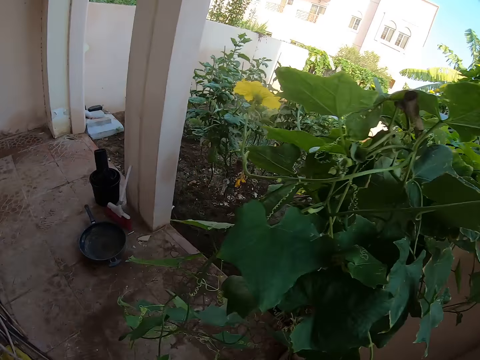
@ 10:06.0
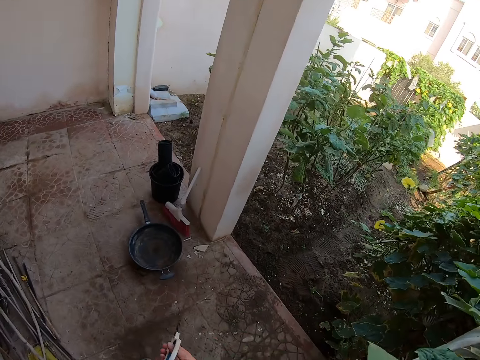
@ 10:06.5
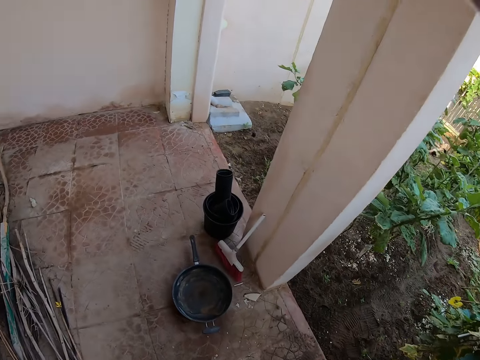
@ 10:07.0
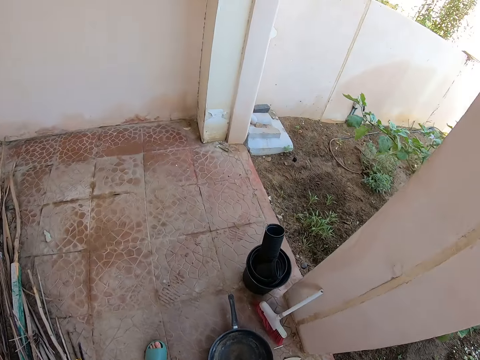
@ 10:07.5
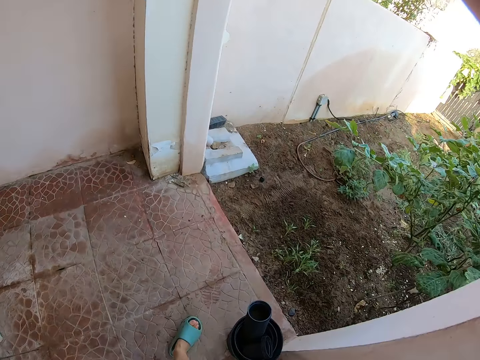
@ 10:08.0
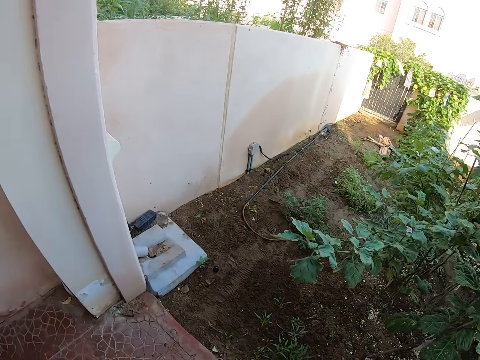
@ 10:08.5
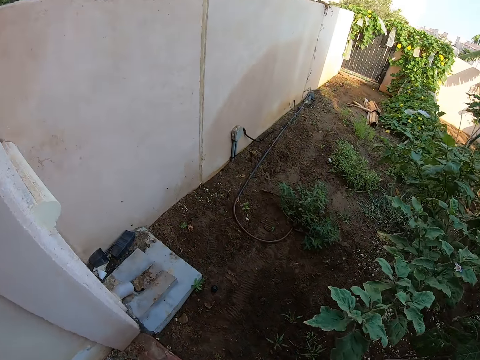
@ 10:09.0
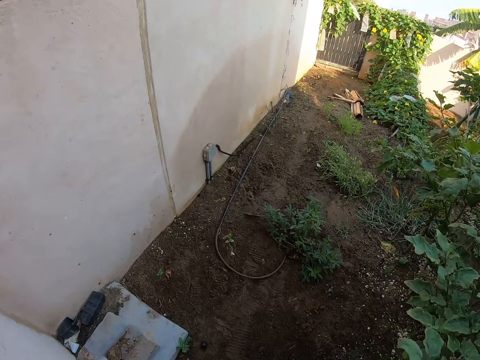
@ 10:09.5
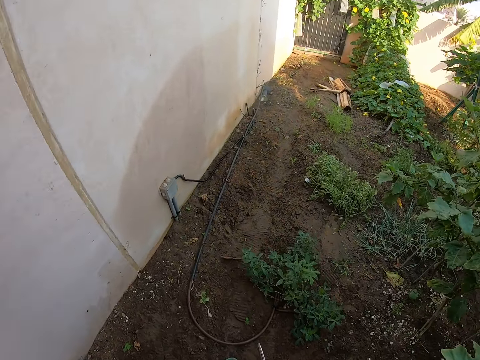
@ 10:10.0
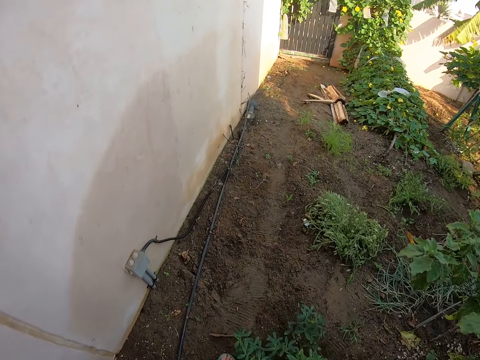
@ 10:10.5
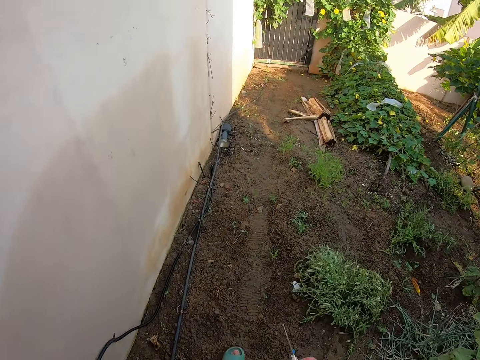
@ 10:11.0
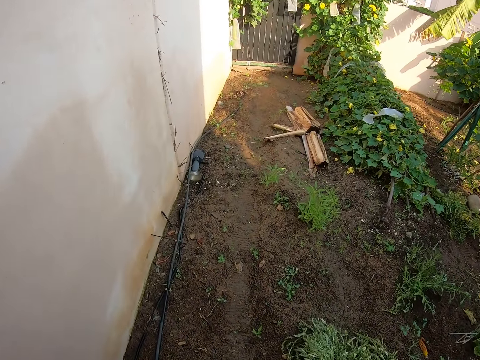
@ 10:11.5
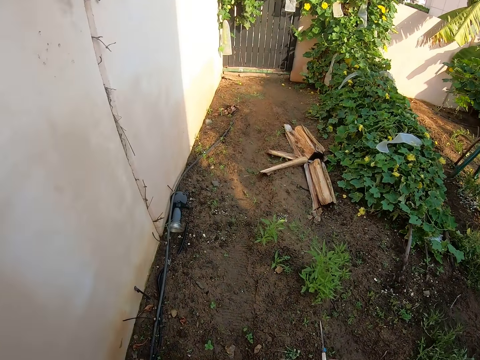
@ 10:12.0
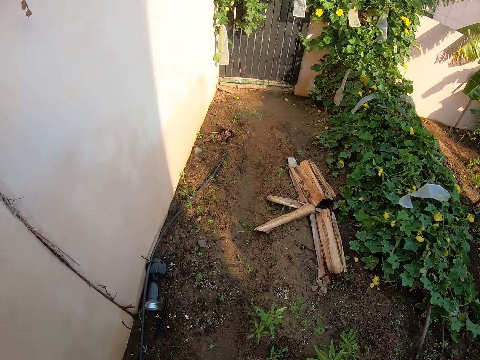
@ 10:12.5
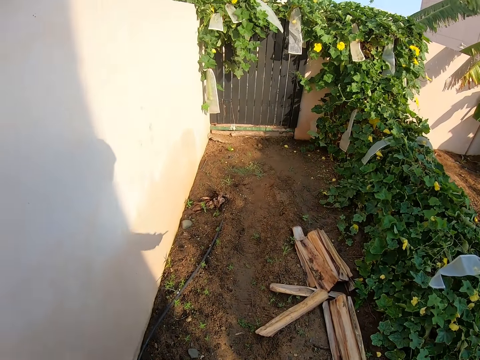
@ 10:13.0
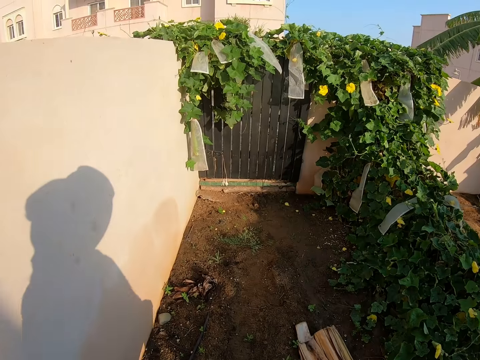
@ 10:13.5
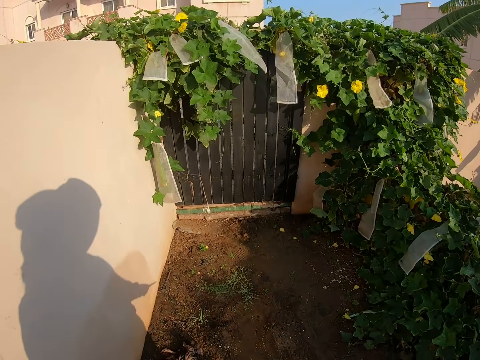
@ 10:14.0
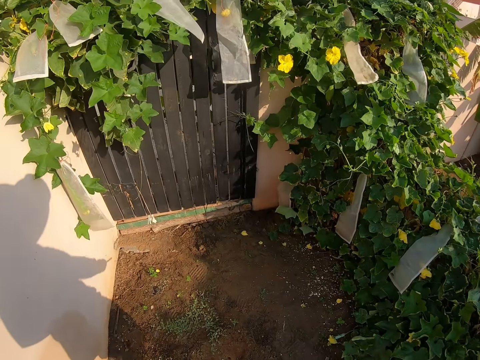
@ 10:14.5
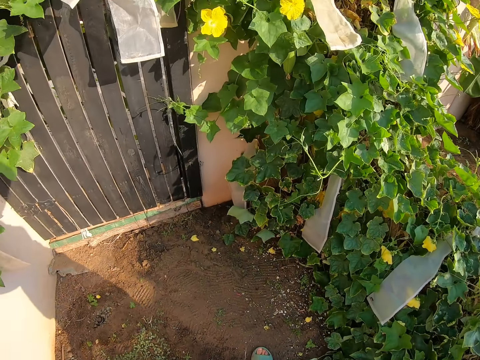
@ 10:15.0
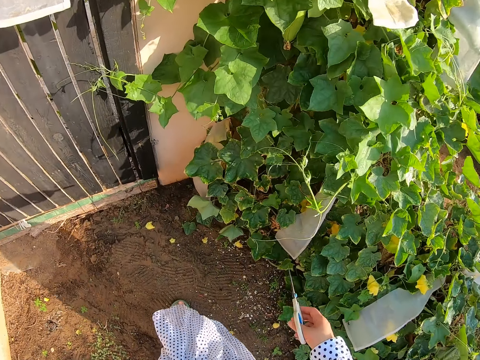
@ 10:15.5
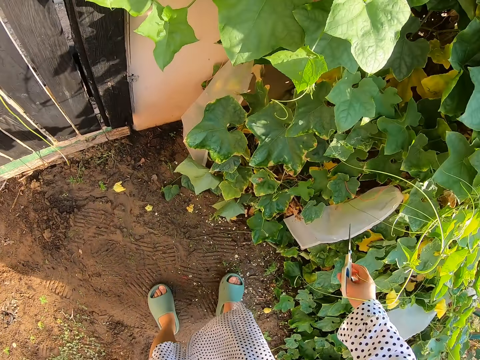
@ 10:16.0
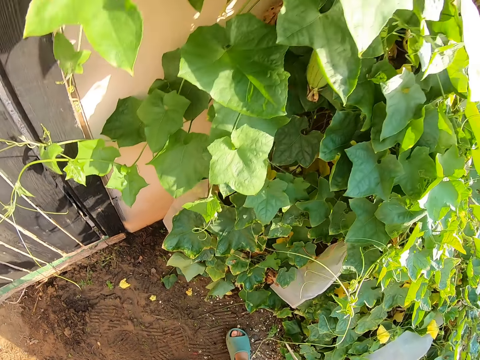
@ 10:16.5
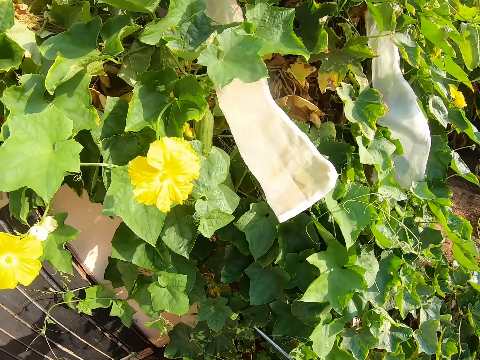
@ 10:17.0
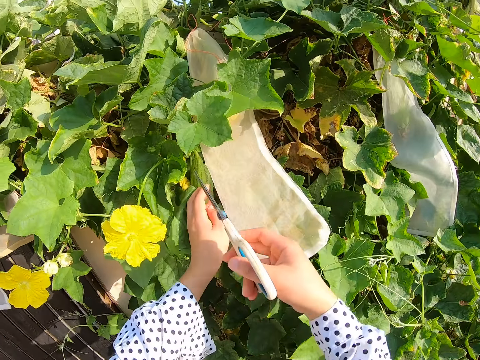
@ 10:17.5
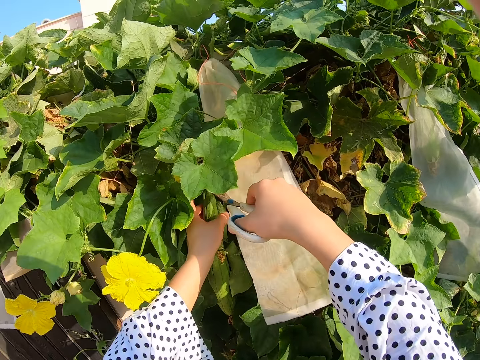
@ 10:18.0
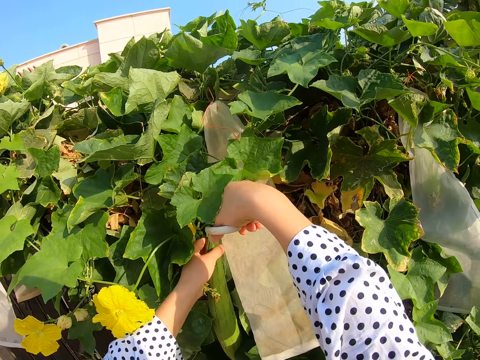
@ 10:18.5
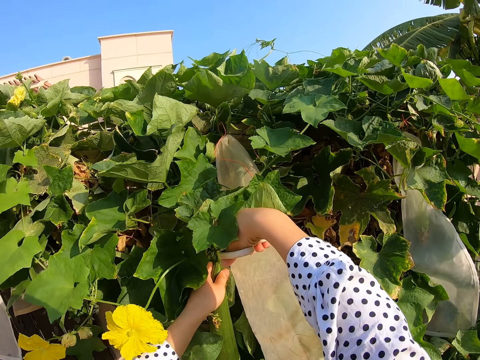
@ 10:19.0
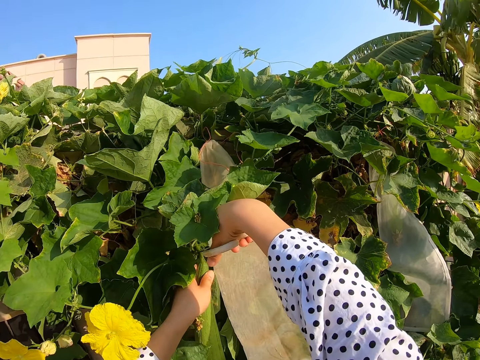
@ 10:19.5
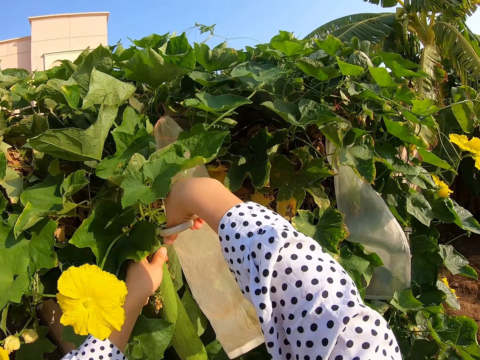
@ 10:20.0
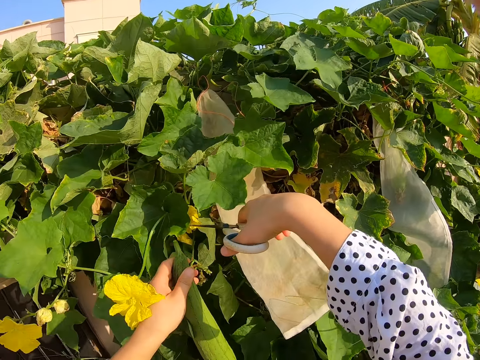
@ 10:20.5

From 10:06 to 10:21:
The camera wearer looks around. They walk around. They cut a cucumber with scissors.

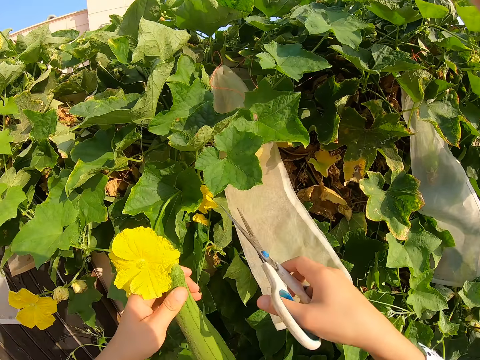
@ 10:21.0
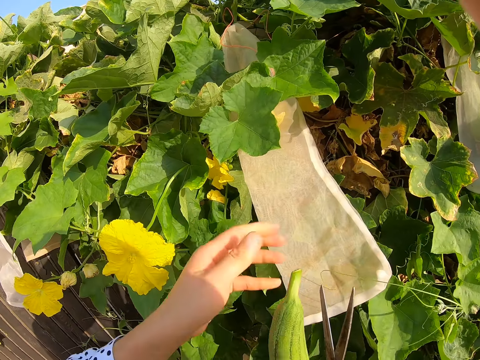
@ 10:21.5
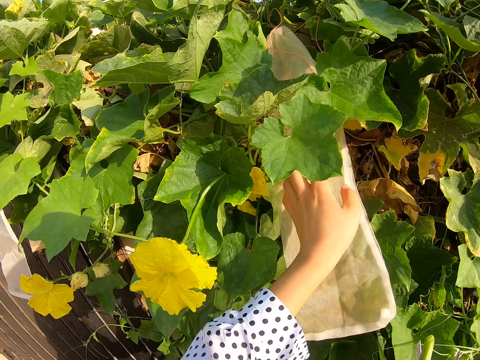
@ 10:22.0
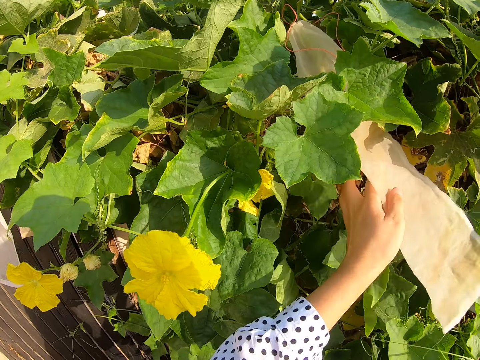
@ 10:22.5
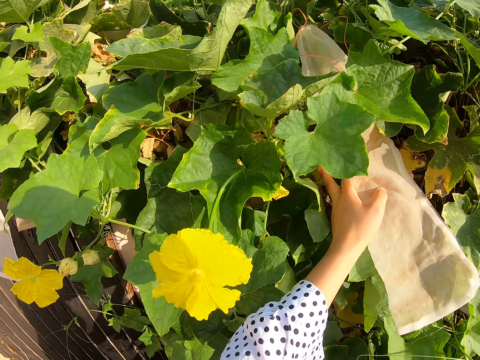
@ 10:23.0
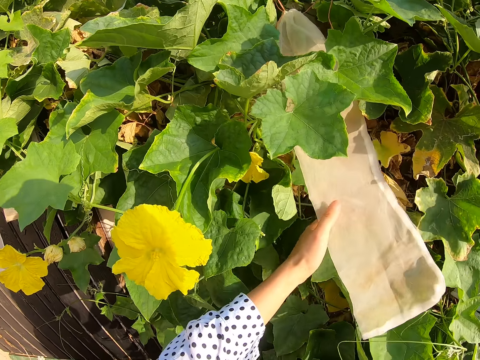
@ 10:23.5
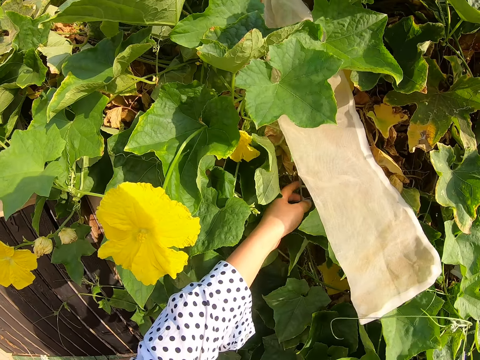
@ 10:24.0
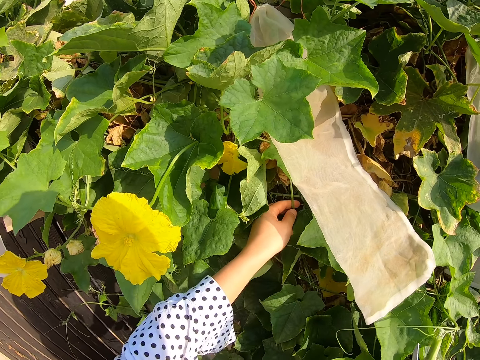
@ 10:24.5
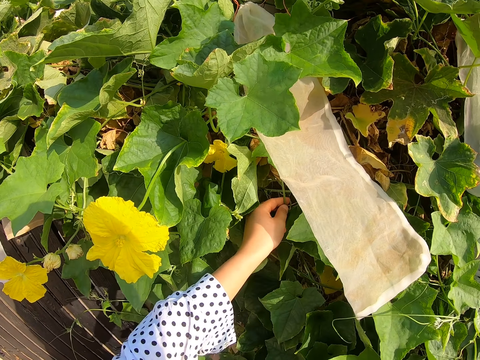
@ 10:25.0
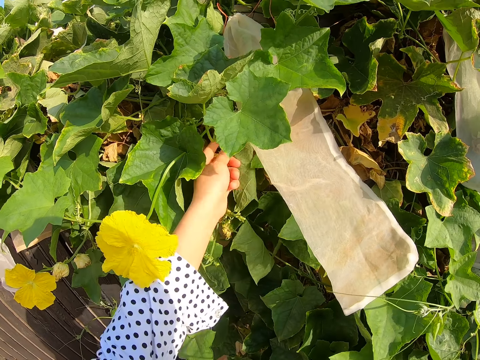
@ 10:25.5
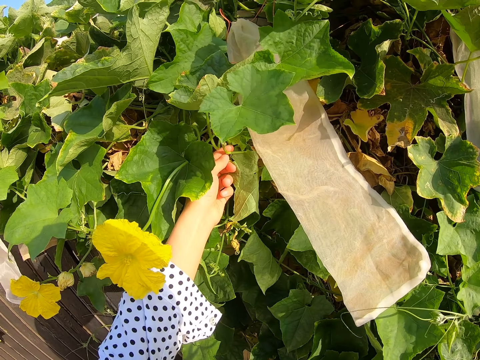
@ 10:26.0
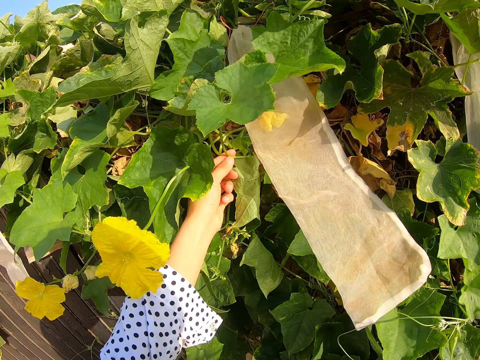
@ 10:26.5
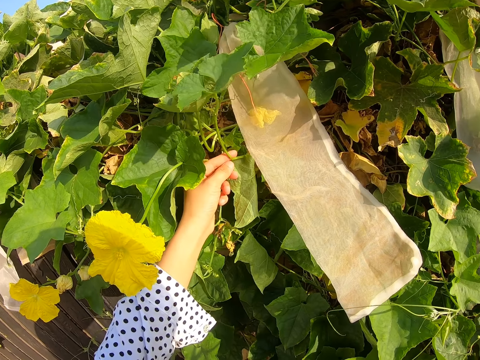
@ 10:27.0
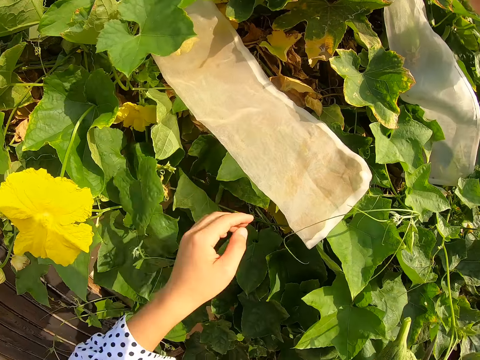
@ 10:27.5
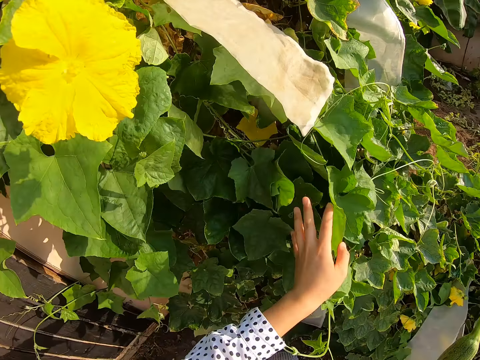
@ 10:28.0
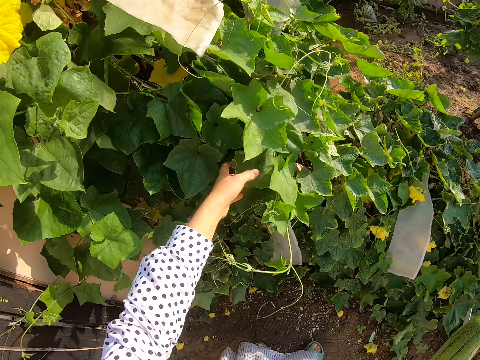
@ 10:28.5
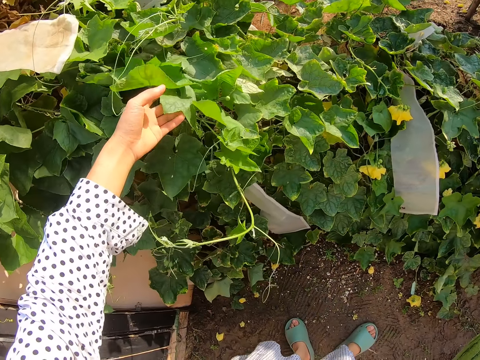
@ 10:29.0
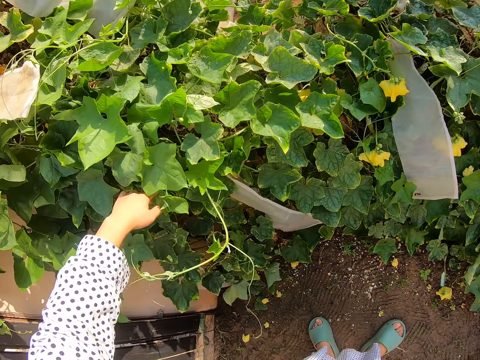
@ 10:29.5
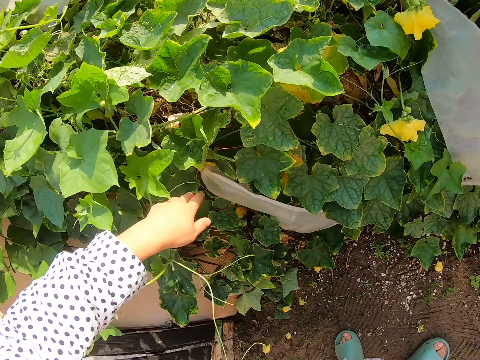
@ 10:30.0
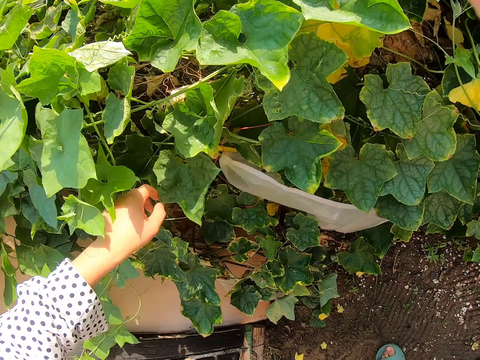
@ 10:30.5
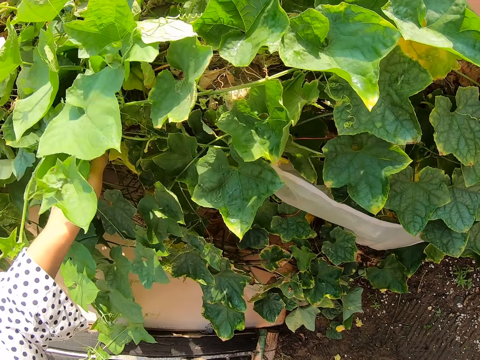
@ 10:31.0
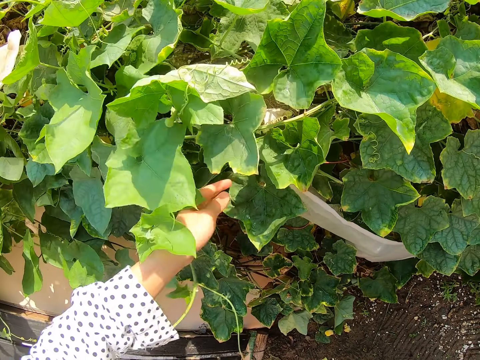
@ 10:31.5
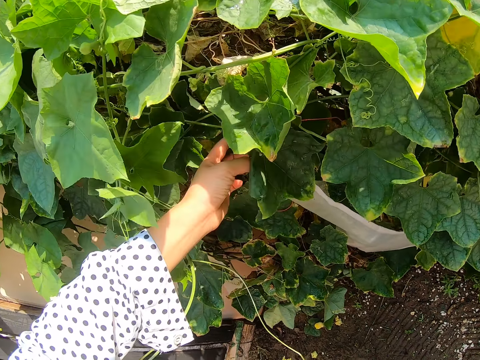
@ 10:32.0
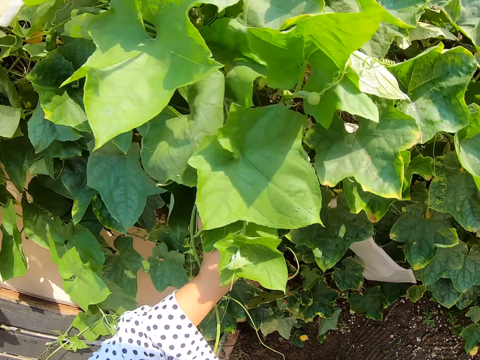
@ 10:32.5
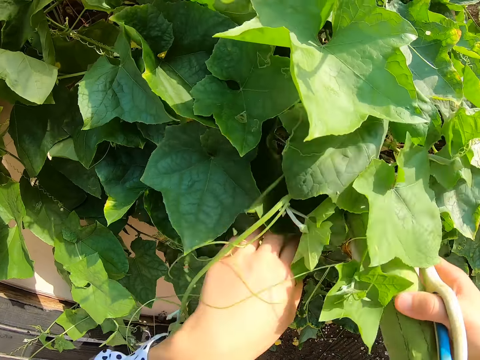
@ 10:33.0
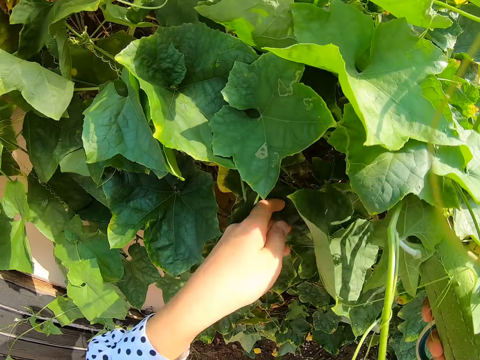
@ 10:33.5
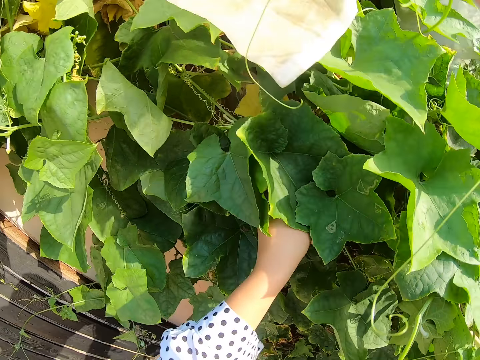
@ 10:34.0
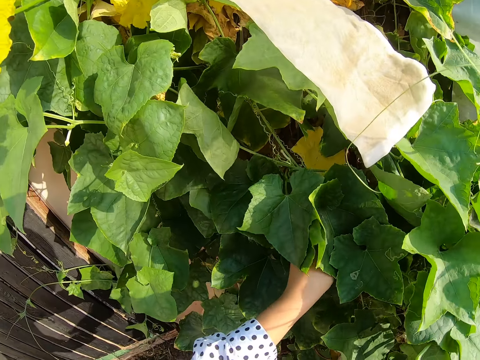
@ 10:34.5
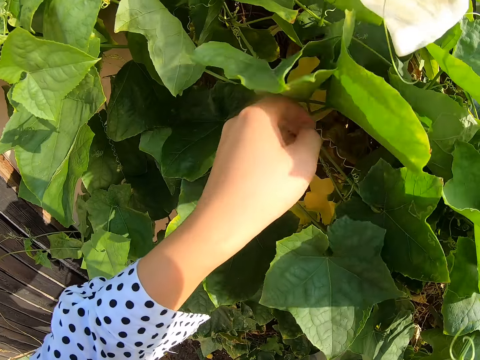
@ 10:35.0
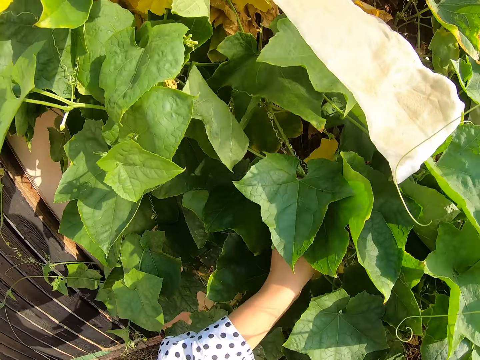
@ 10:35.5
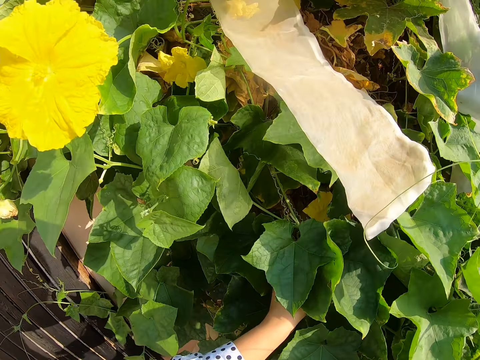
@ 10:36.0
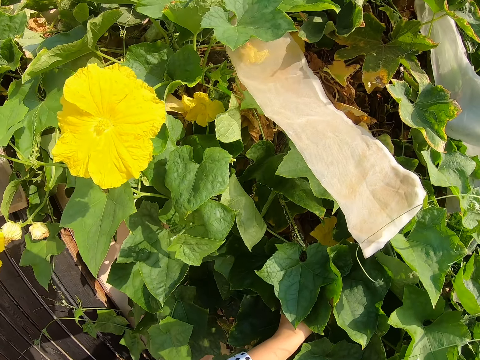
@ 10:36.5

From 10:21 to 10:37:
The camera wearer holds a nylon. They hold the plant. They hold the plant again.
